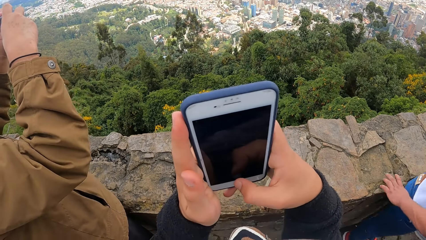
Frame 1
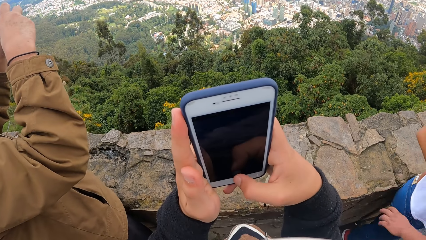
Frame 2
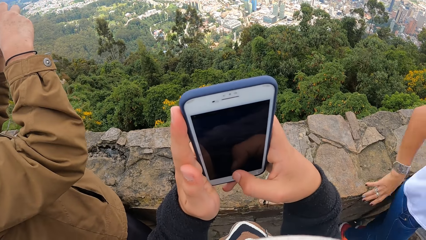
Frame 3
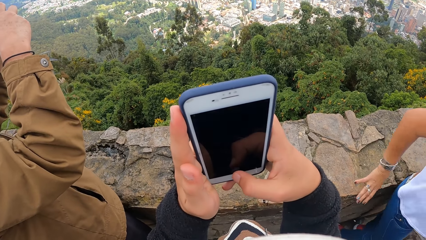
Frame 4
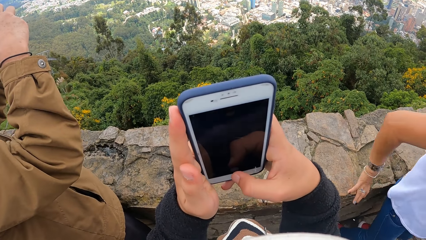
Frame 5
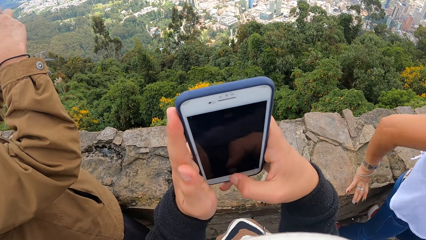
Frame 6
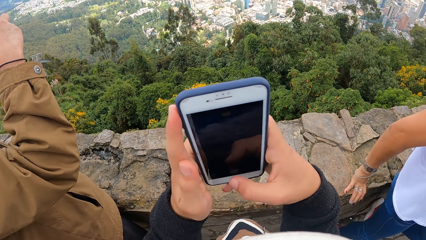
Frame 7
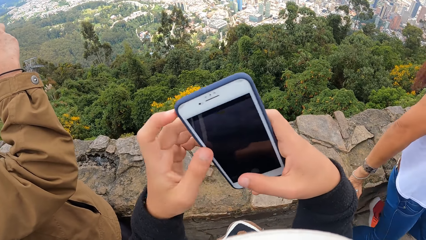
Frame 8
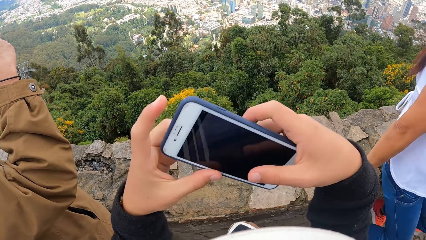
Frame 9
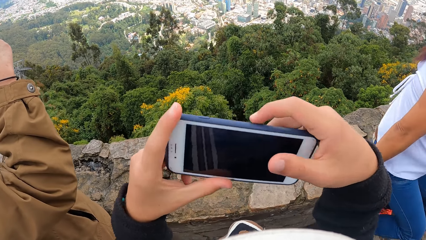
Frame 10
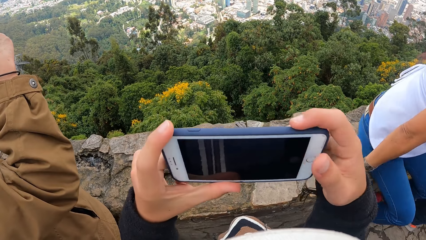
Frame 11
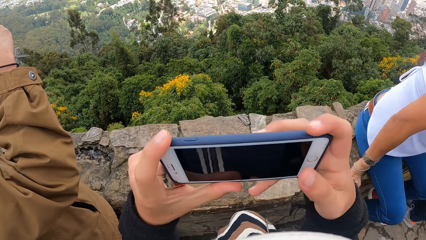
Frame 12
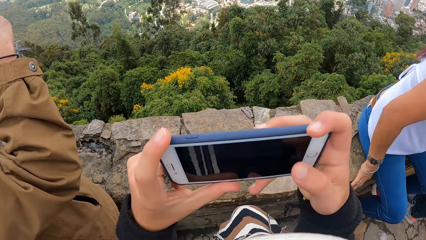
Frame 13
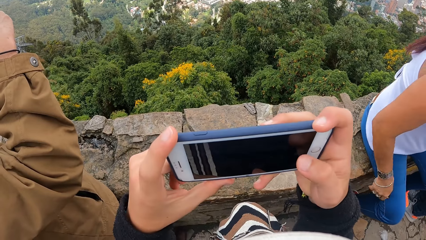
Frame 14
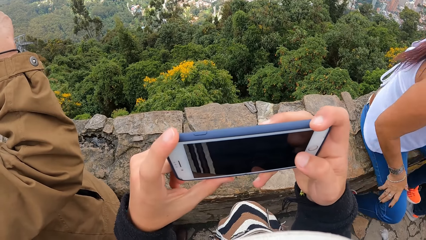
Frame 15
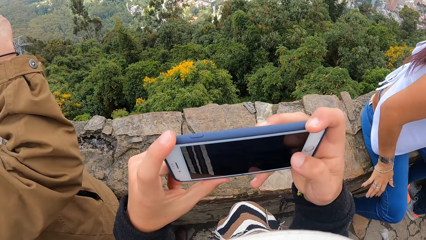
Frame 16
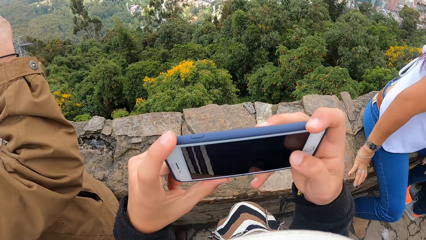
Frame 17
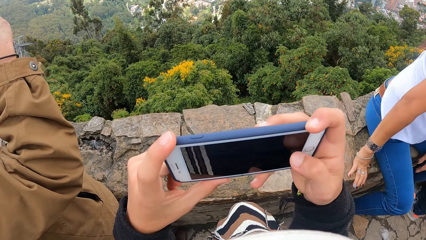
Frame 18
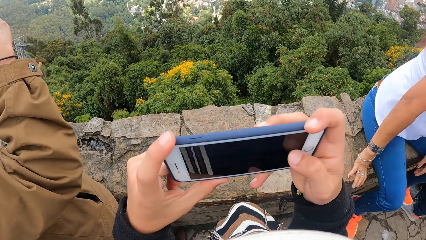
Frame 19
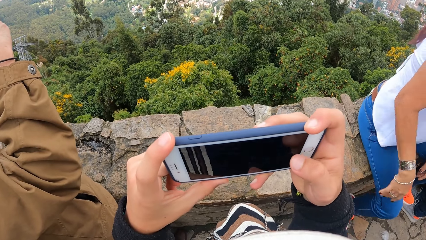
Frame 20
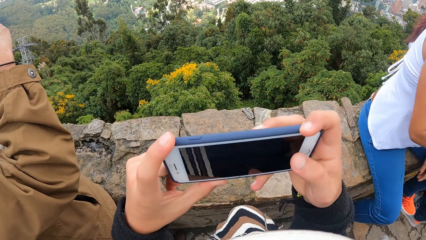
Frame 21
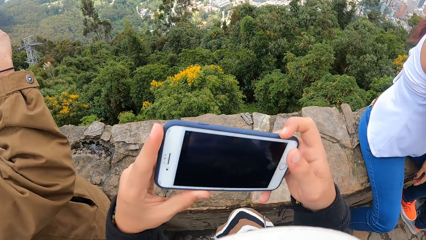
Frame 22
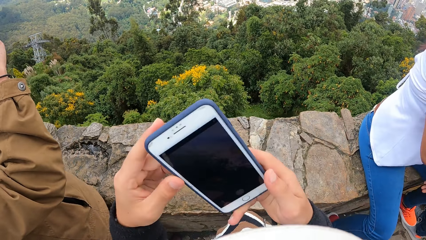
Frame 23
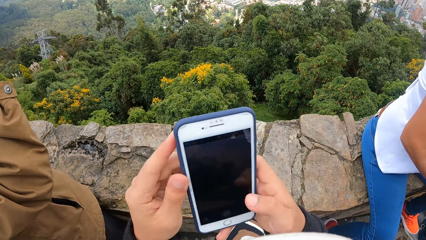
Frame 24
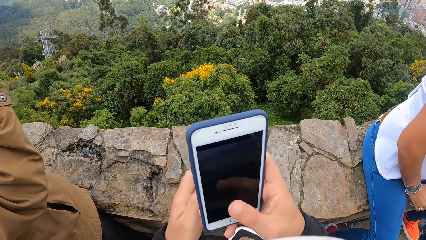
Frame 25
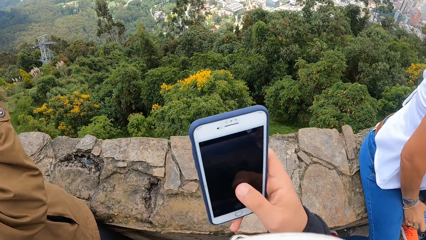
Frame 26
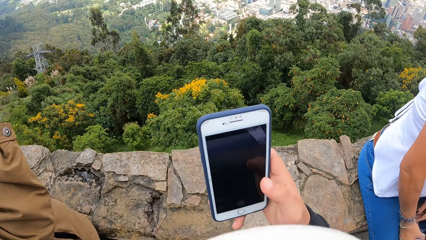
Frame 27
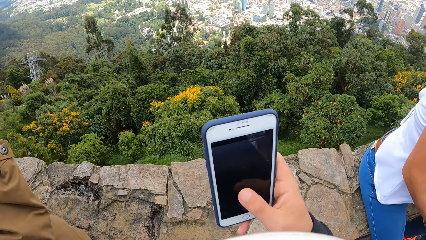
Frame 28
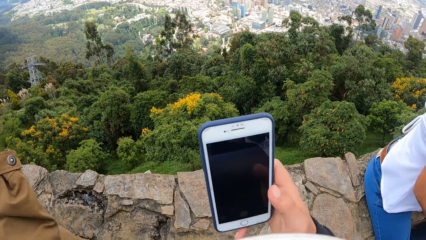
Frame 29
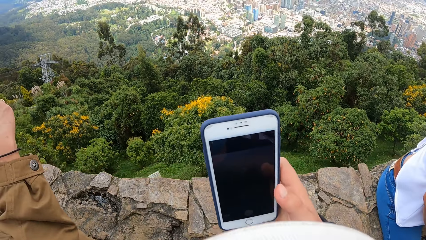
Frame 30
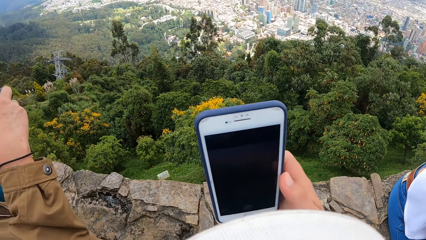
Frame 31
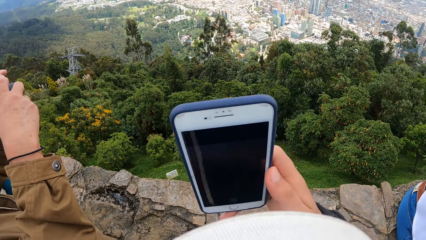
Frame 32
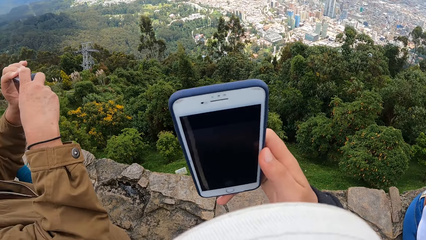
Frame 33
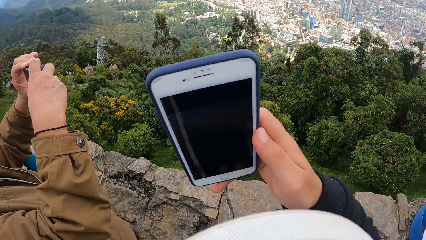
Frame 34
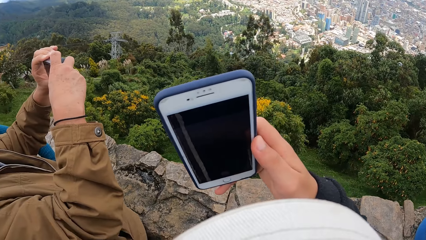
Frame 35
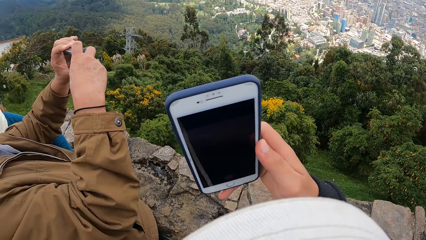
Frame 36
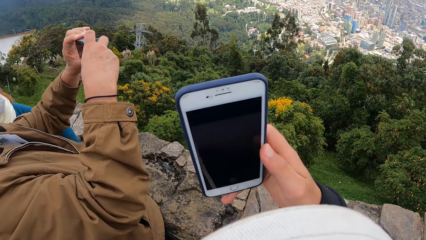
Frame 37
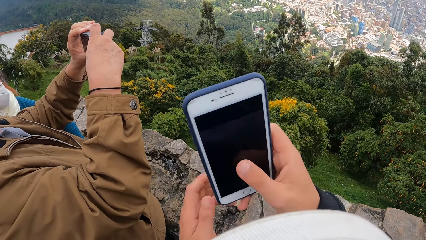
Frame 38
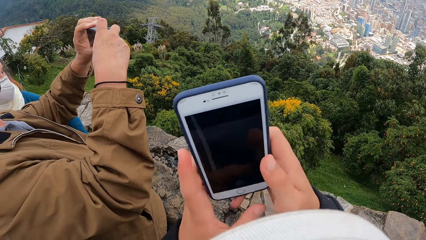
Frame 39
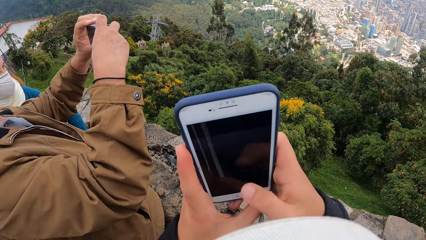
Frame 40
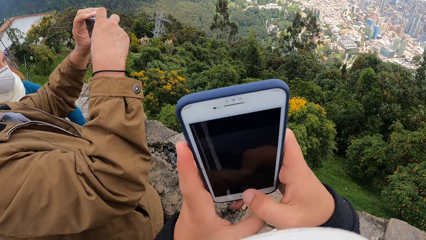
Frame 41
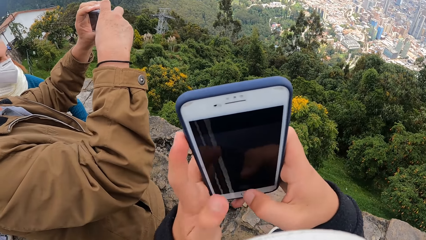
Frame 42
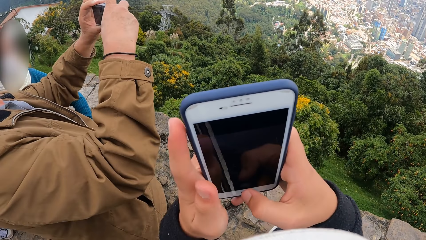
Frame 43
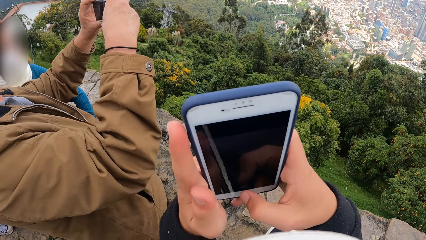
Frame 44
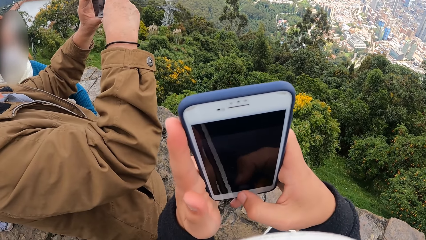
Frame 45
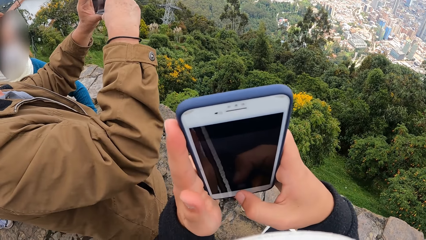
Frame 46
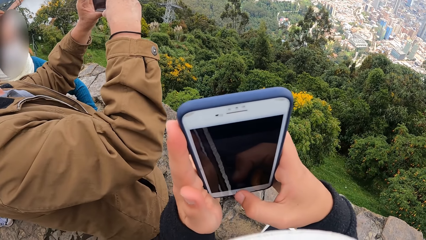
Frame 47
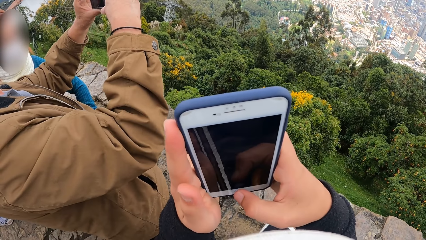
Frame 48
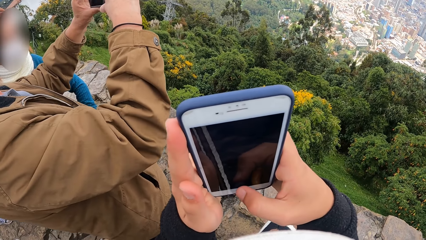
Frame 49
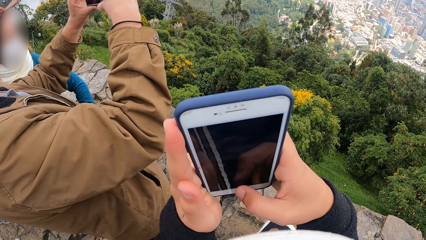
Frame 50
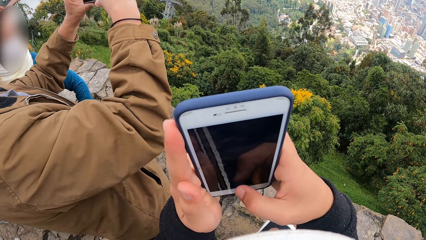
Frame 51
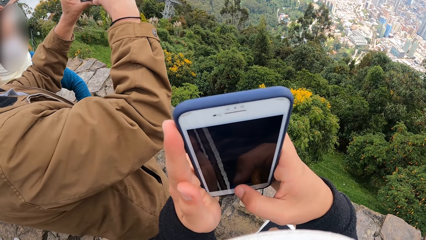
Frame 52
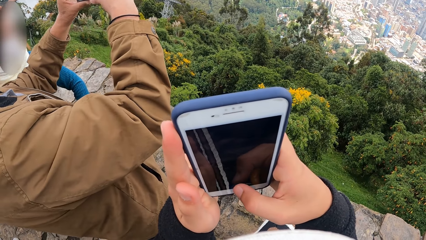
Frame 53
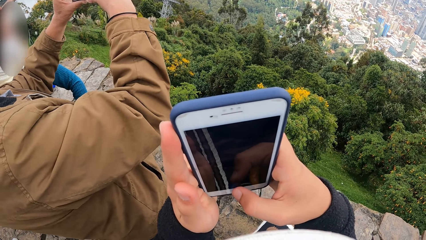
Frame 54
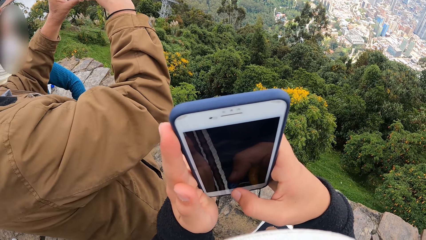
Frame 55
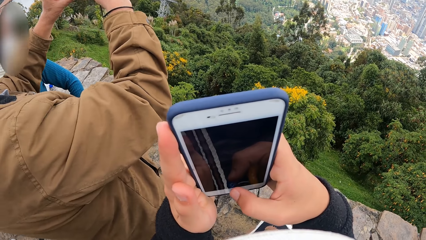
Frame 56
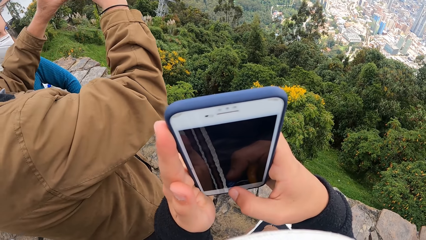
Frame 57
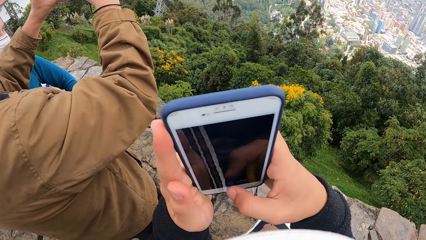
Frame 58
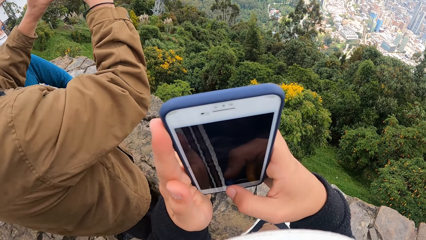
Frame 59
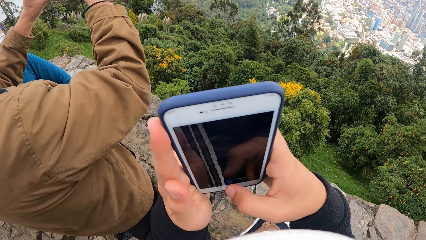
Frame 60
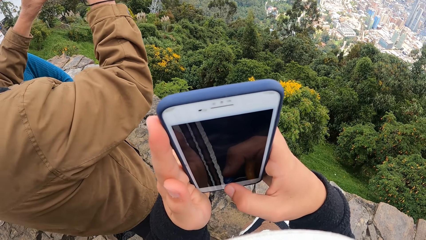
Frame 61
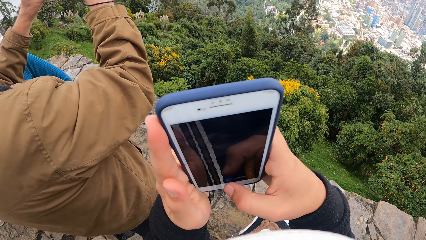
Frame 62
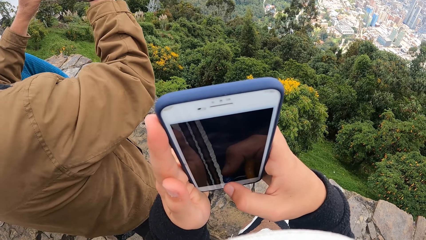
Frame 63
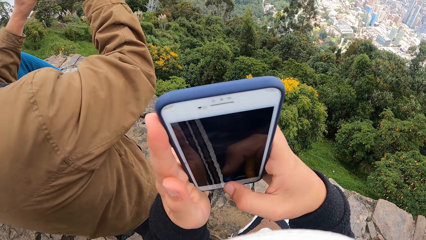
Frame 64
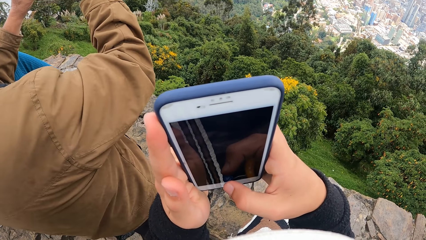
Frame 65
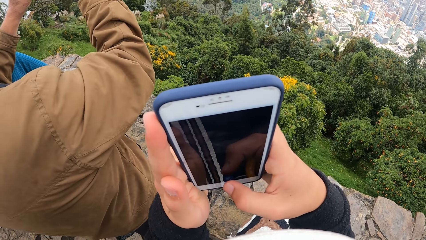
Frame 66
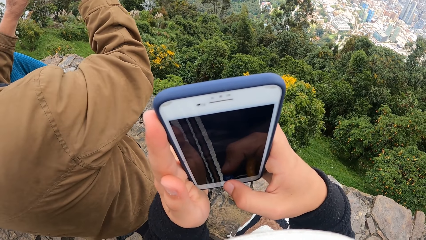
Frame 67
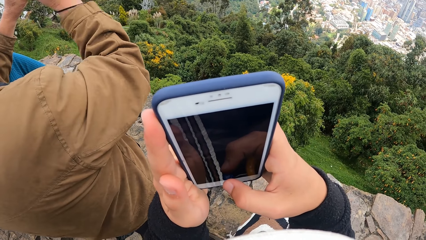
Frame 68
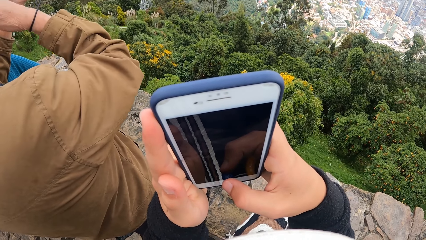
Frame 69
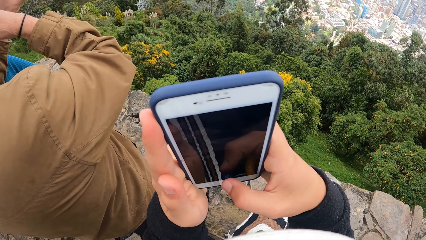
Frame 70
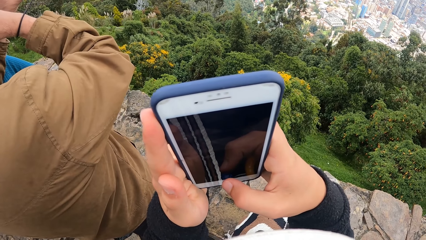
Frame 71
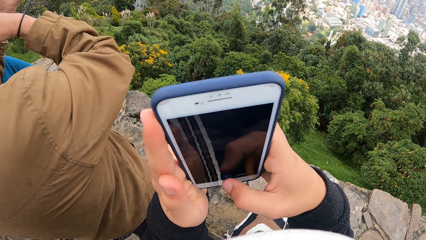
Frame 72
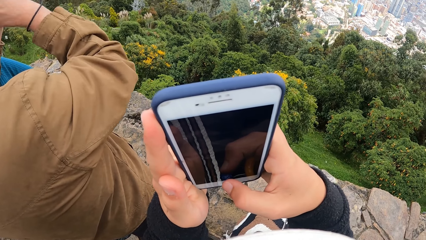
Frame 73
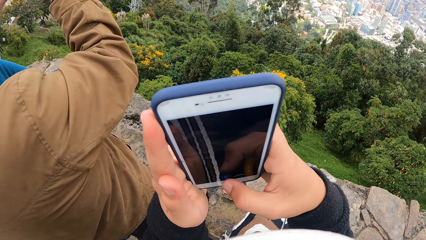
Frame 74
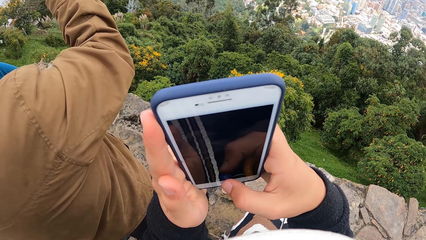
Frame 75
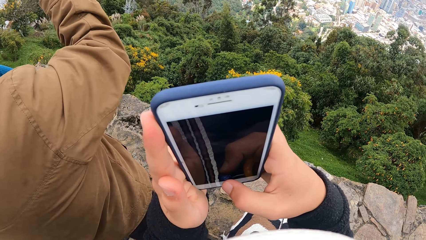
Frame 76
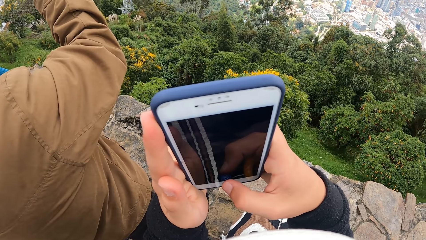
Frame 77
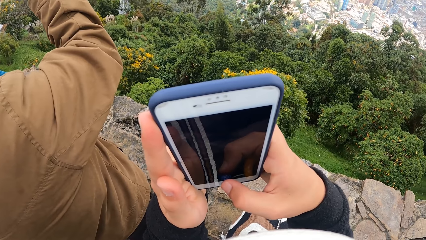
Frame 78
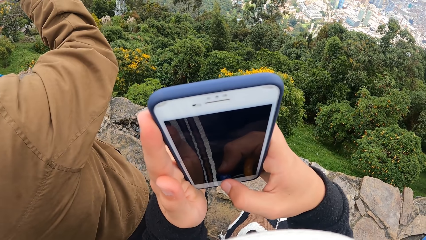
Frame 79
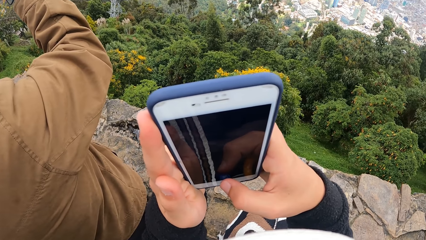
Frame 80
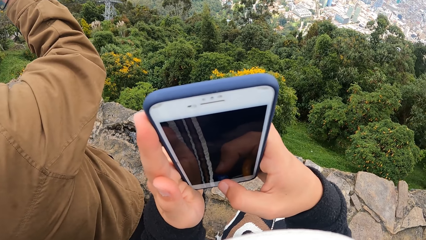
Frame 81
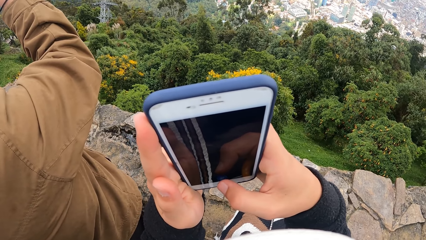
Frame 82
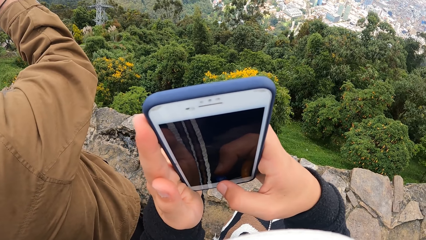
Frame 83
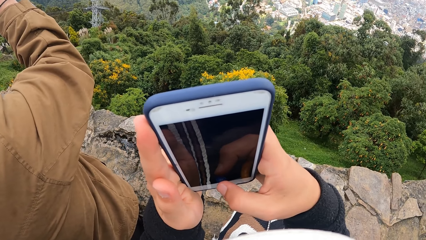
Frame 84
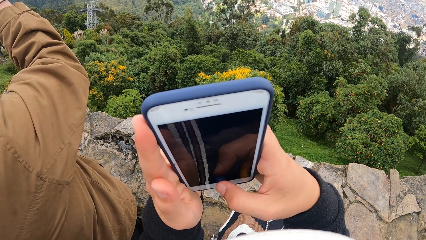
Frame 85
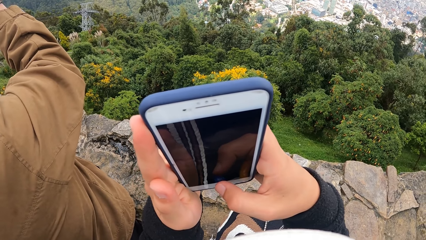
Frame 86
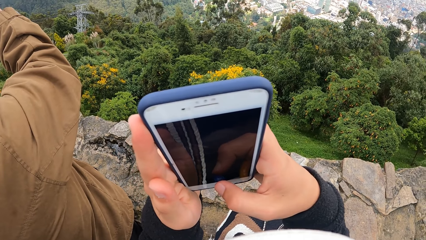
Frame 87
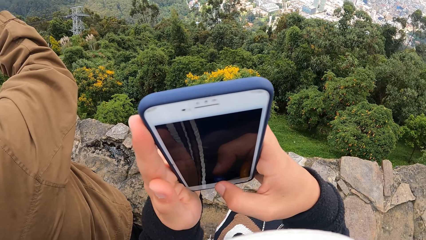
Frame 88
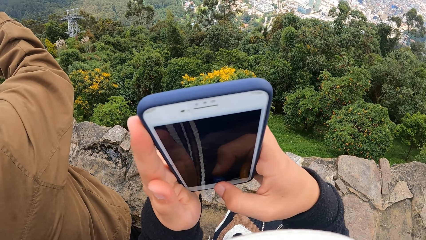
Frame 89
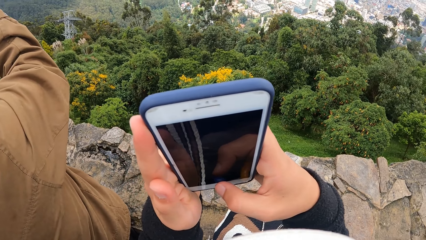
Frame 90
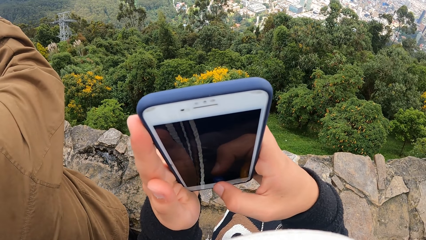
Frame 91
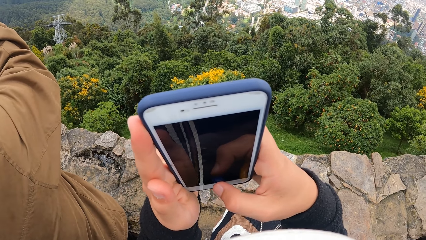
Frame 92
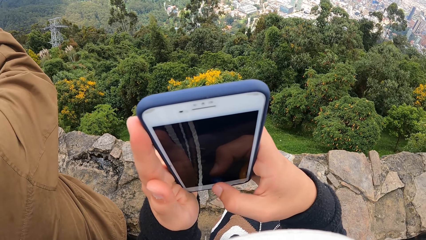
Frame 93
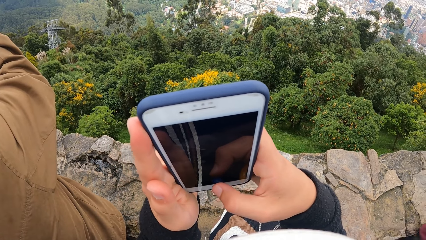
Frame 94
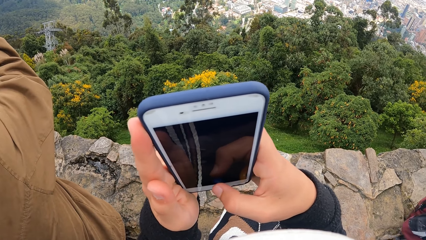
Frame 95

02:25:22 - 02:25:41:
The camera wearer operates the phone with his right hand. He turns the phone with his hands. He operates the phone with his right hand. He turns the phone with his hands. He operates the phone with his right hand. He moves the phone with his hands.
